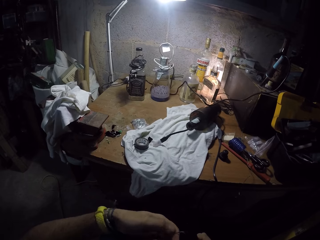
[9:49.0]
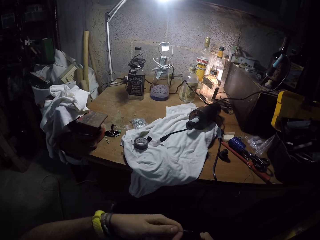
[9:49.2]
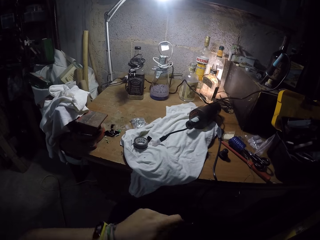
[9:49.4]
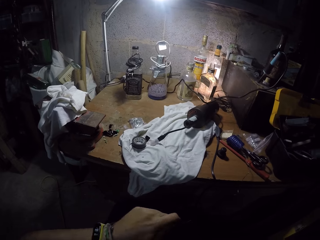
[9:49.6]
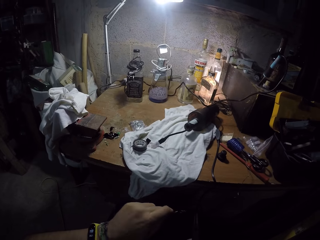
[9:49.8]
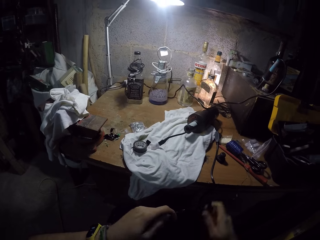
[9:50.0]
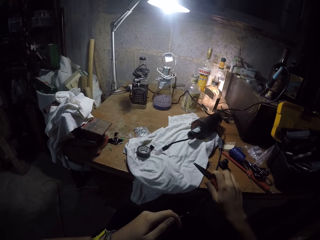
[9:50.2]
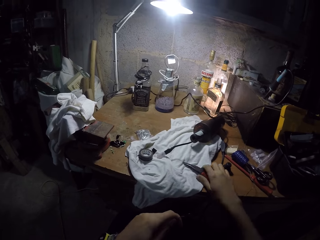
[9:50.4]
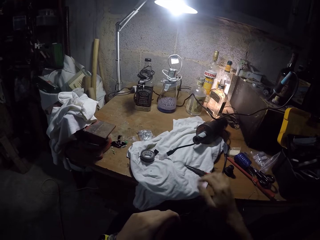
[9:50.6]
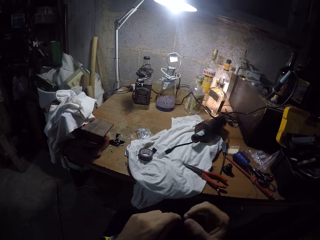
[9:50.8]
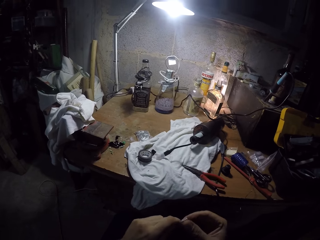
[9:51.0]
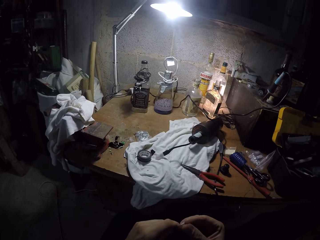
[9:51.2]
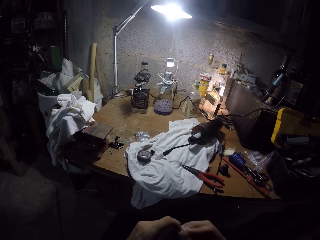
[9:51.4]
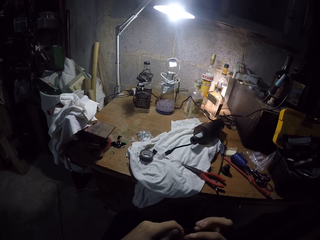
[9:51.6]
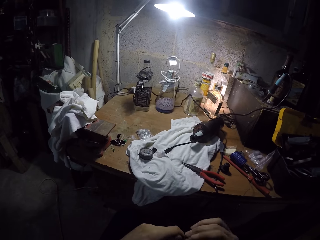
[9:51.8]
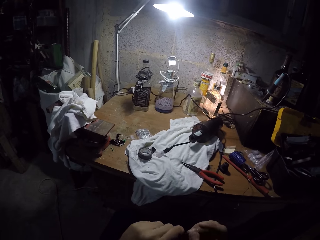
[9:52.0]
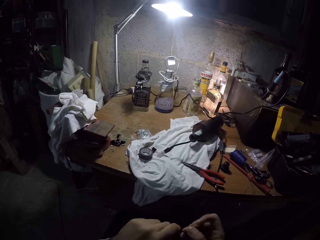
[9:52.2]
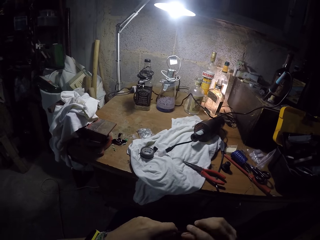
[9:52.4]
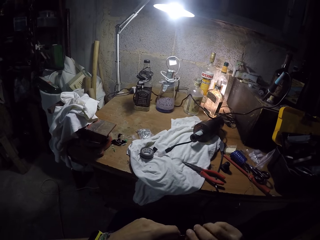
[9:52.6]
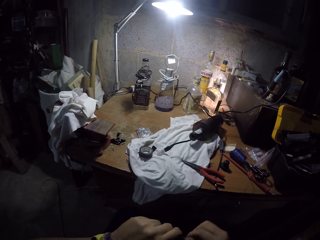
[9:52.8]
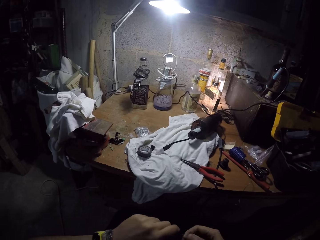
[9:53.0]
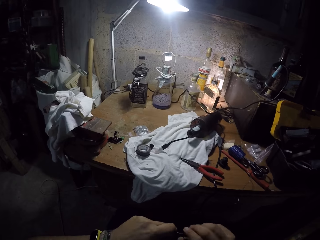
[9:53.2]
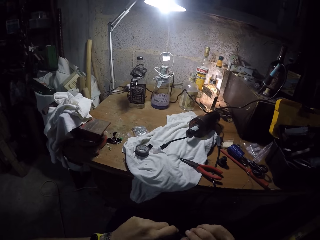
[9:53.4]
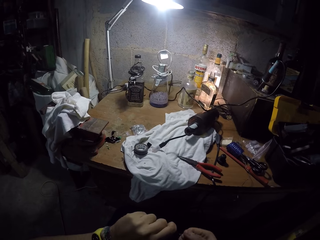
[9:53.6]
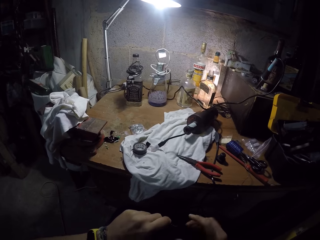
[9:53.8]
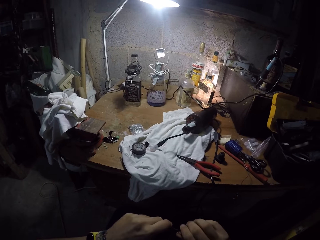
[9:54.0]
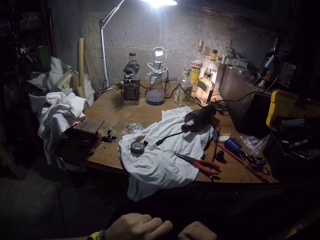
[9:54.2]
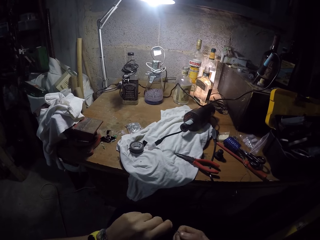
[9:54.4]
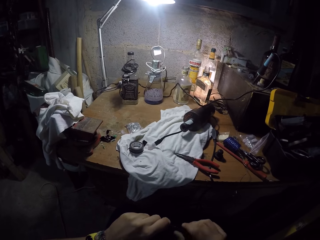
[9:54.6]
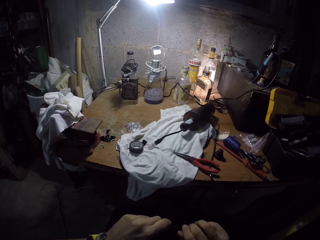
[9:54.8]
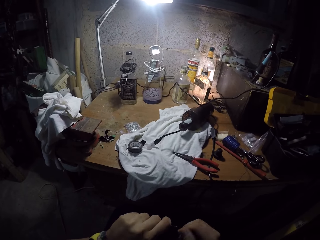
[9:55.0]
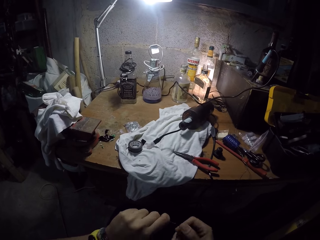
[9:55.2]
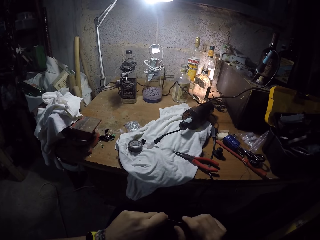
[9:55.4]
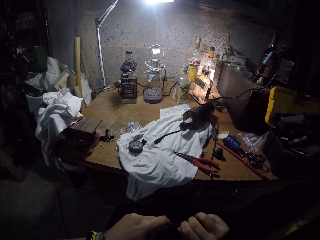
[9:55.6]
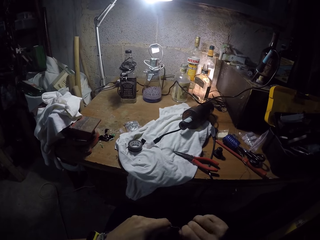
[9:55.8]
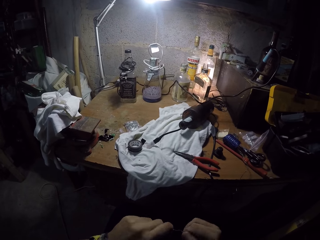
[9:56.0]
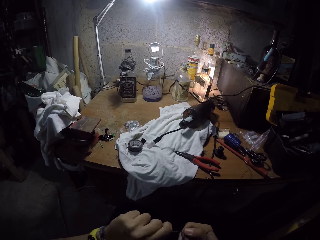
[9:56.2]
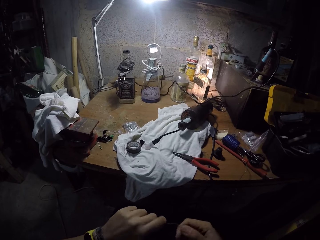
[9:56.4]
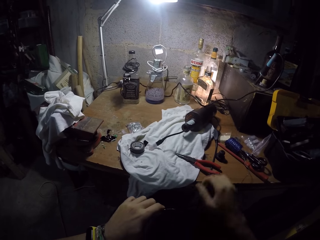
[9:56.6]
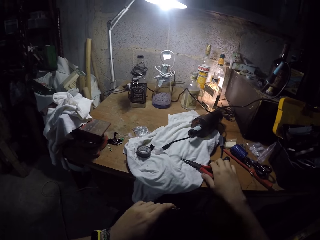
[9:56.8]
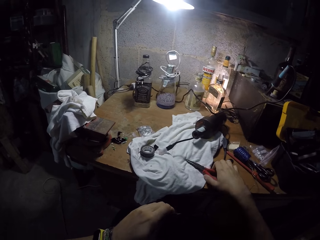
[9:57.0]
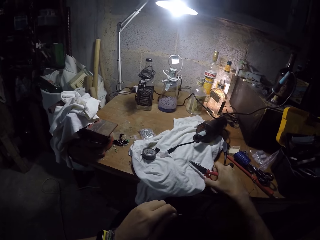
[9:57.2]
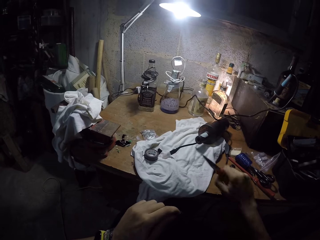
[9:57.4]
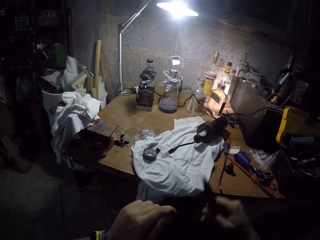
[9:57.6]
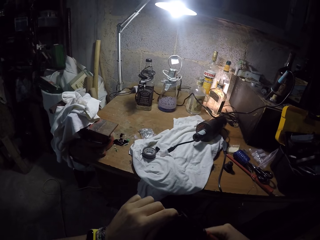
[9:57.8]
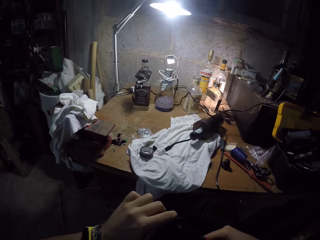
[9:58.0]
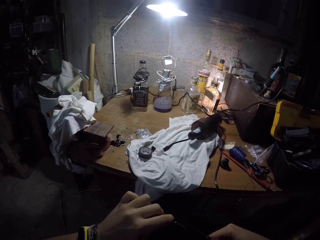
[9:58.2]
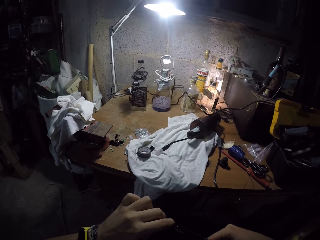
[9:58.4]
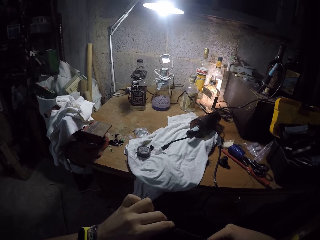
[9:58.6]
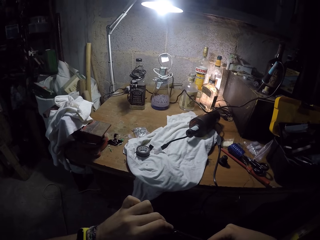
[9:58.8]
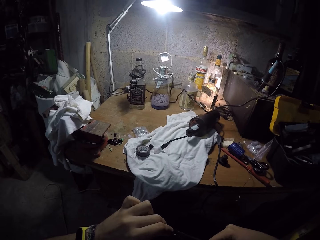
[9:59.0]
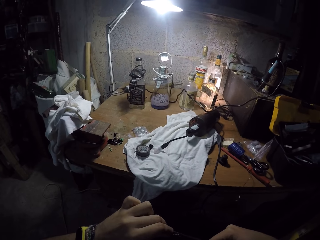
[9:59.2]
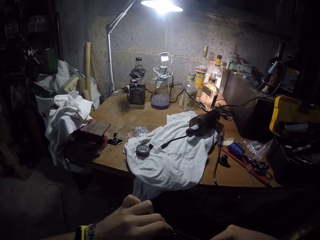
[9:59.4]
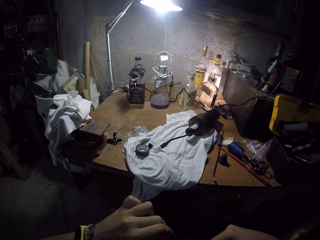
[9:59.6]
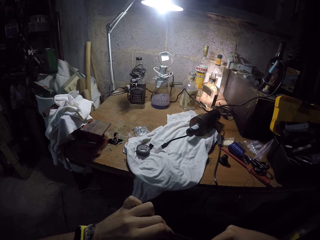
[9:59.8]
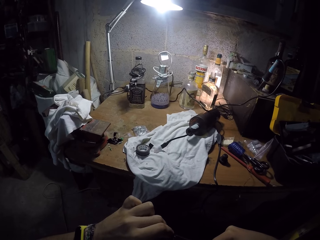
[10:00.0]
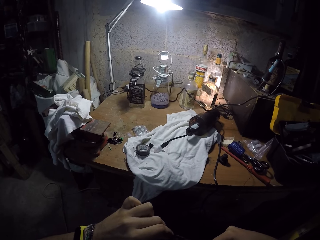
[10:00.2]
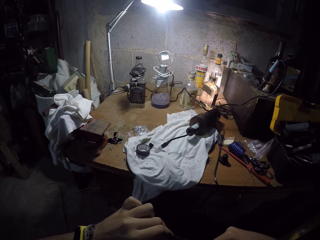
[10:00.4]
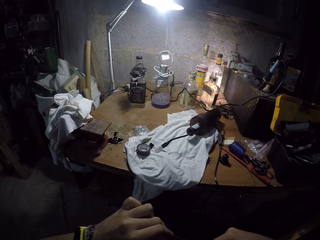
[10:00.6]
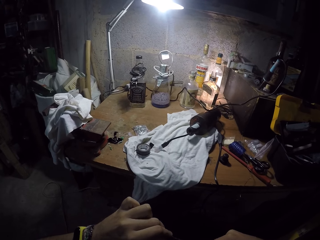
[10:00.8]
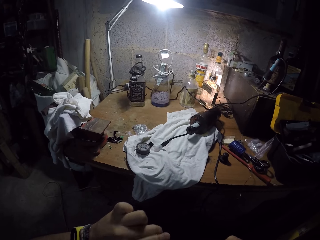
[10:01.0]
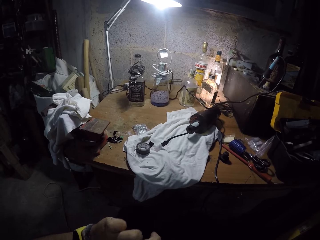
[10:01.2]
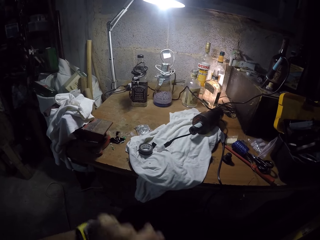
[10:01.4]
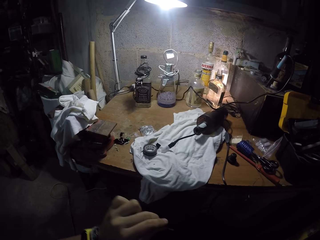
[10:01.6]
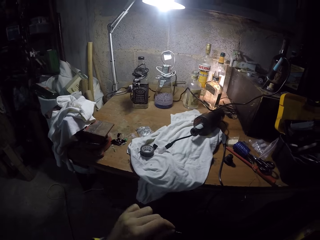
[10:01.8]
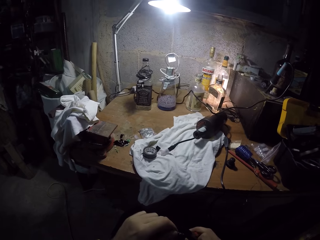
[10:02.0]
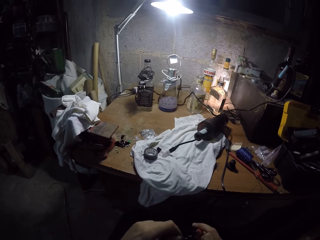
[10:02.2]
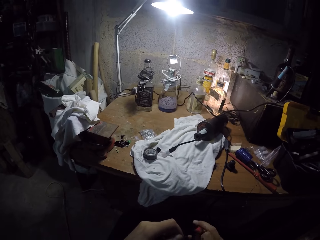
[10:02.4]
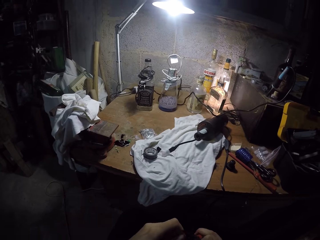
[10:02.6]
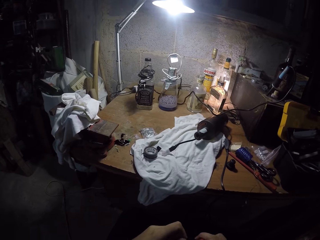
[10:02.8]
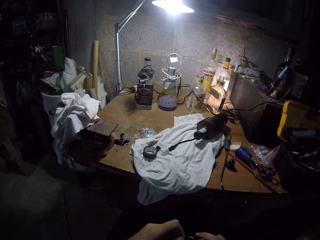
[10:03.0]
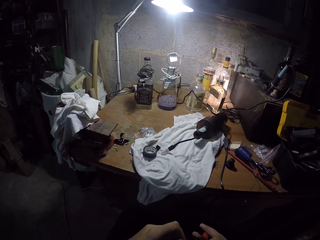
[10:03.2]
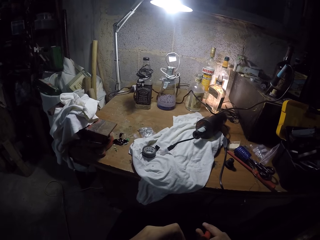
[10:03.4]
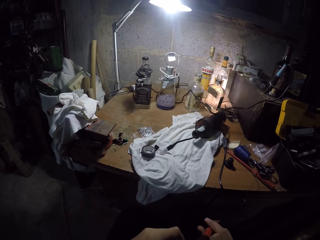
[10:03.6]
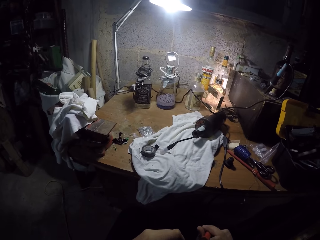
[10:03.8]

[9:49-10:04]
The camera wearer drops the plier in his right hand on the workbench. He twists the wire in his left hand with his right hand. He fixes the wire with the hands. He picks the plier from the workbench with his right hand. He fixes the wire with the pliers, and twists the wire in his left hand with the plier in his right hand.

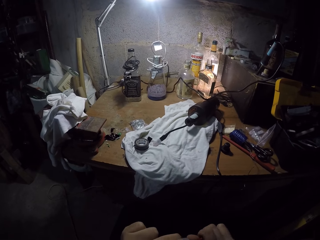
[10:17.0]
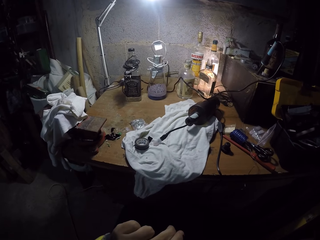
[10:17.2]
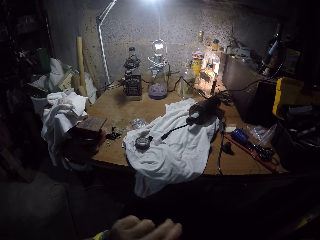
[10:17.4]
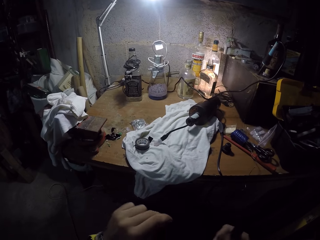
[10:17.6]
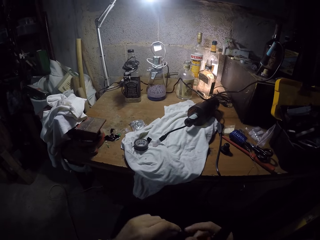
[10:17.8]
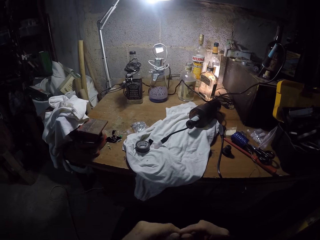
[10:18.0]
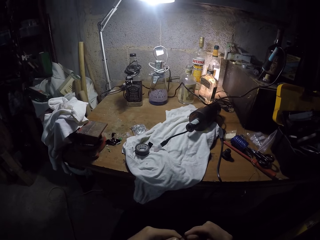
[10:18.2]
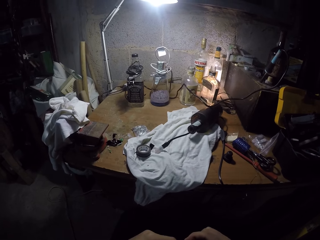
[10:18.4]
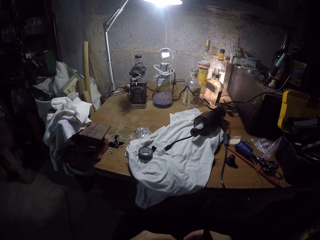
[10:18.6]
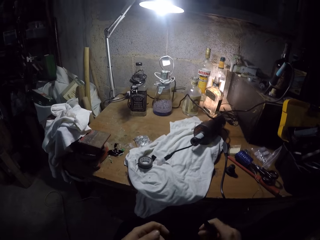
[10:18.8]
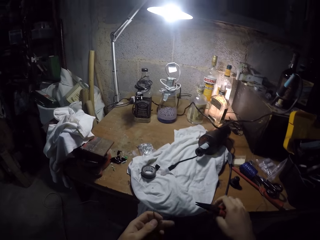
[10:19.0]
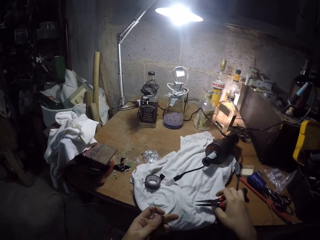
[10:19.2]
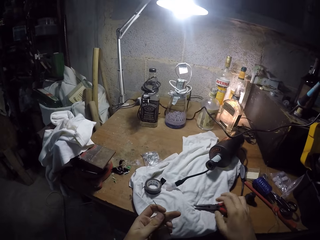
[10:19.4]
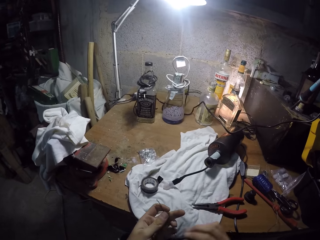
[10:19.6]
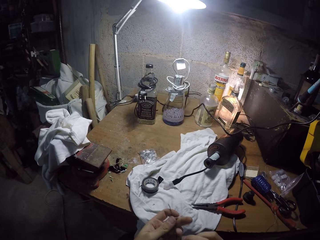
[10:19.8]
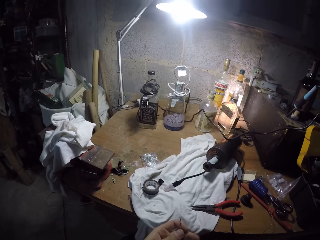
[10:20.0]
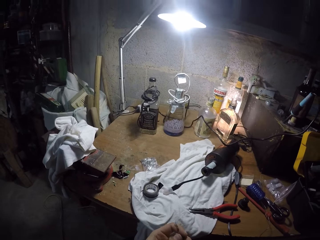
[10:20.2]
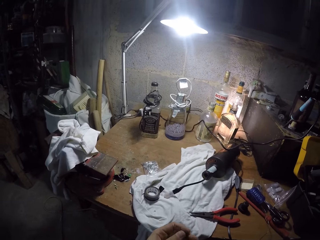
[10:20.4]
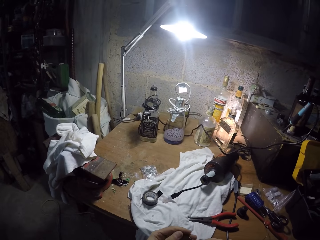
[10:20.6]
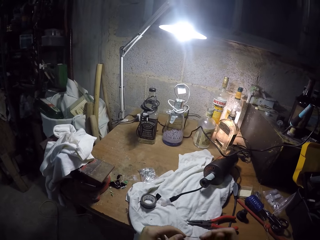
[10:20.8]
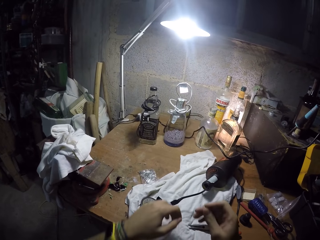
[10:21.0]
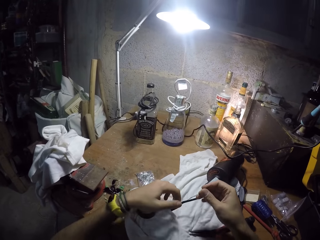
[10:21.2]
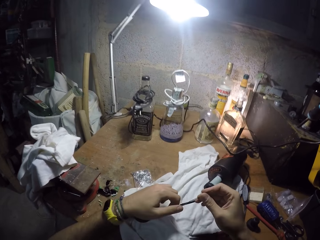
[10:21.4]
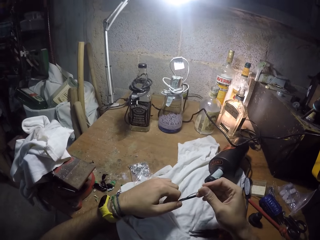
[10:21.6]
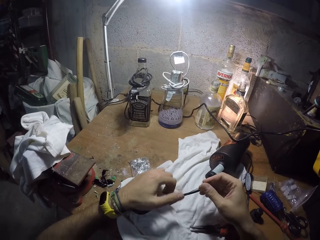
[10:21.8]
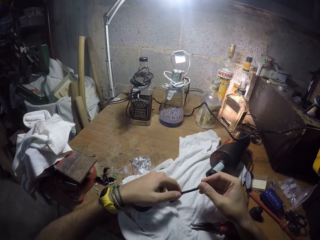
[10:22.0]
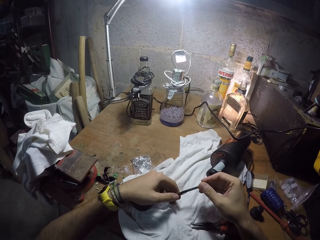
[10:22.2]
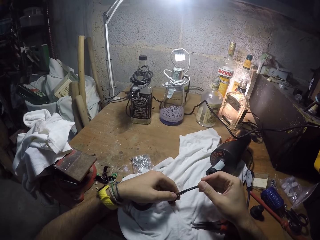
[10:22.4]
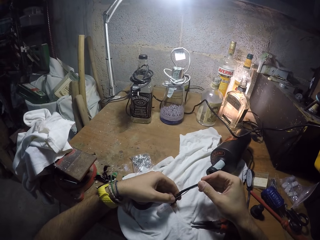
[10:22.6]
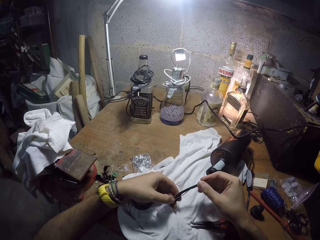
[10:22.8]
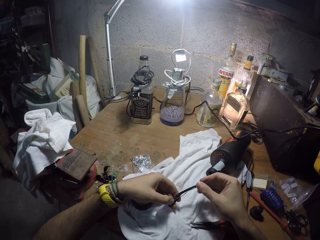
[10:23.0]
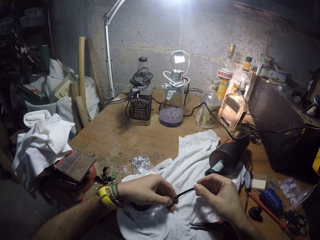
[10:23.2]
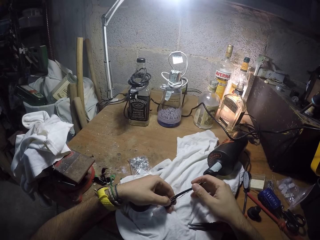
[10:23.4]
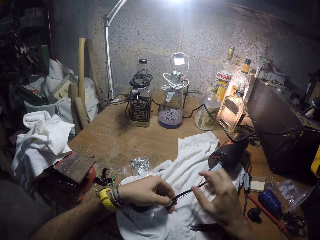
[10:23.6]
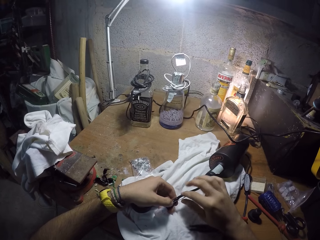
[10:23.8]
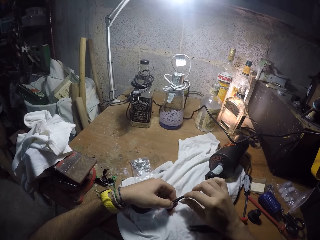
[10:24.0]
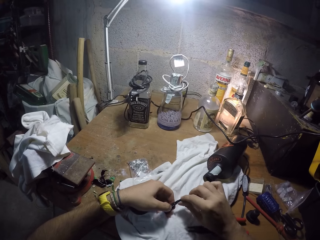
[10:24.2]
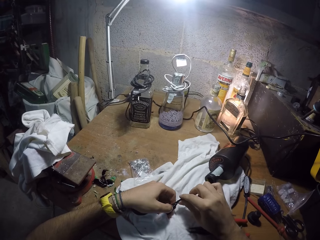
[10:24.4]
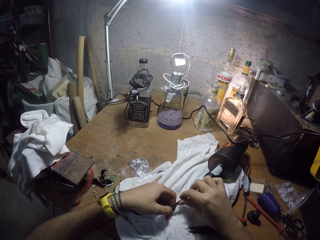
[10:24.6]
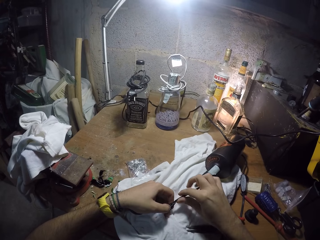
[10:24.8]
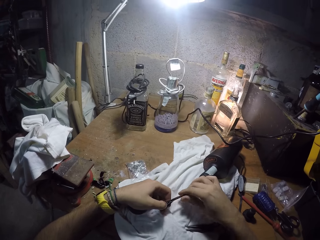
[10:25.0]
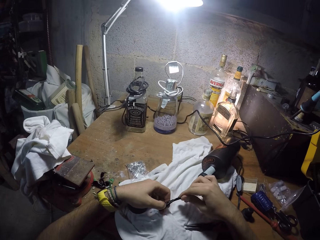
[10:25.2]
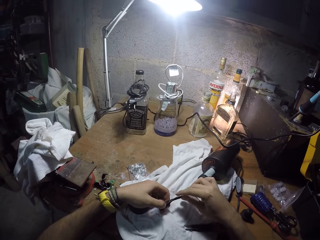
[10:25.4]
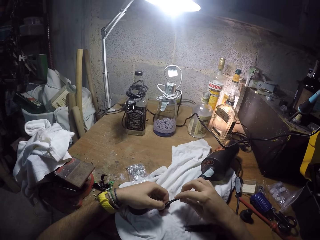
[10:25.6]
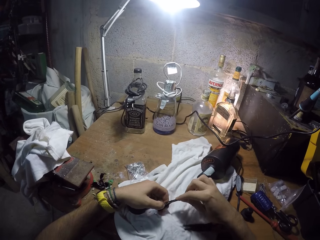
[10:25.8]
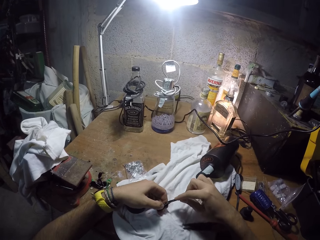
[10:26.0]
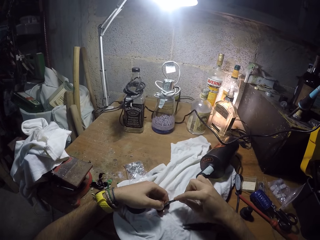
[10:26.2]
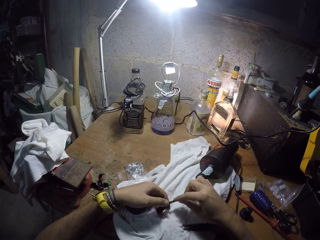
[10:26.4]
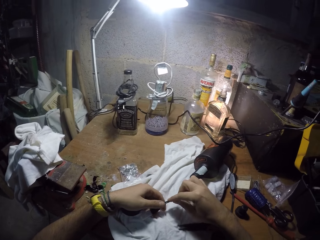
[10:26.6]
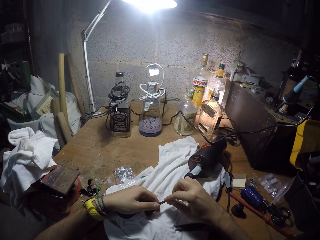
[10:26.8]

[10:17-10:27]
The camera wearer drops the plier in his right hand on the workbench. He fixes the wire on the plastic in the bottle. He places the wire on a cable in the bottle on the workbench using both hands. He arranges the wire on the cable with both hands.
